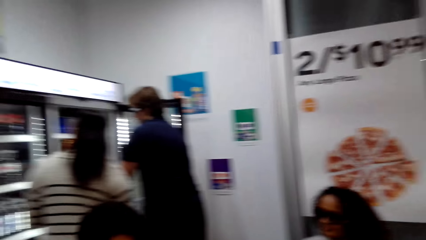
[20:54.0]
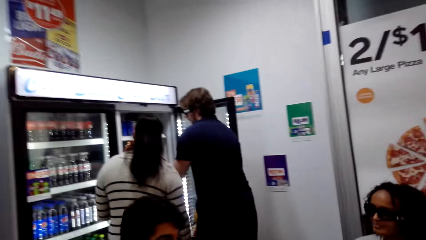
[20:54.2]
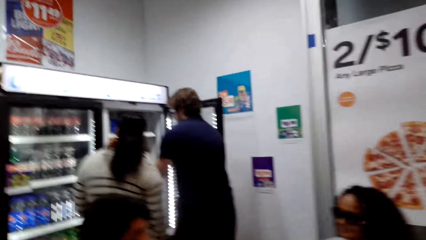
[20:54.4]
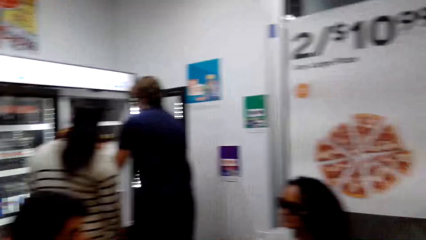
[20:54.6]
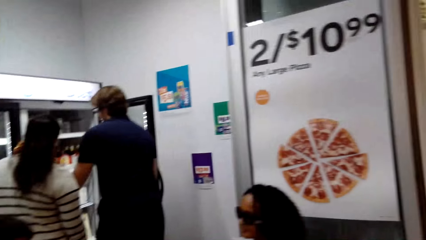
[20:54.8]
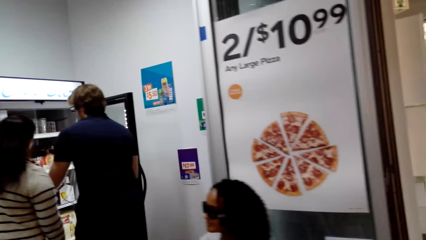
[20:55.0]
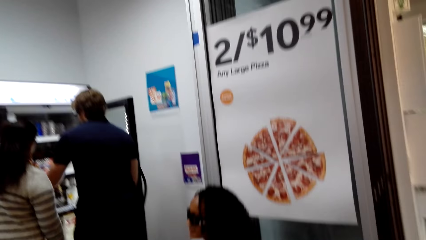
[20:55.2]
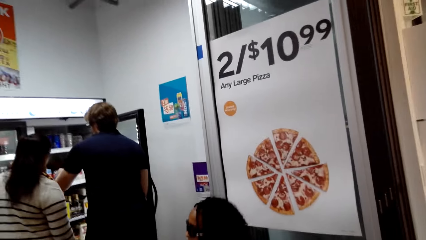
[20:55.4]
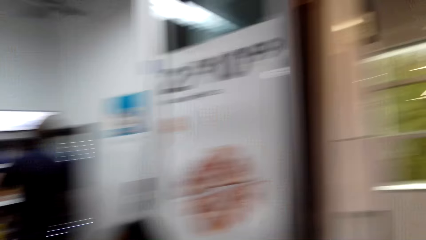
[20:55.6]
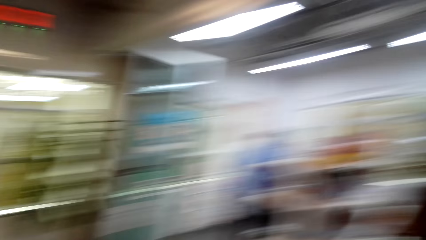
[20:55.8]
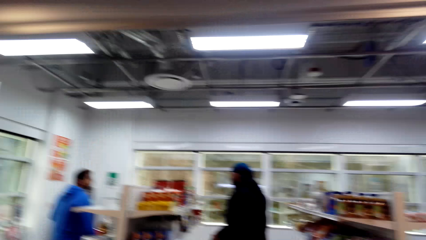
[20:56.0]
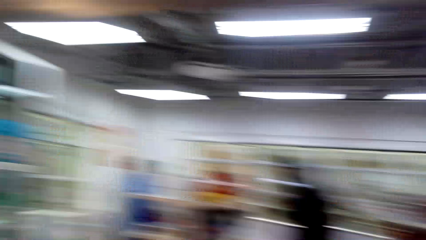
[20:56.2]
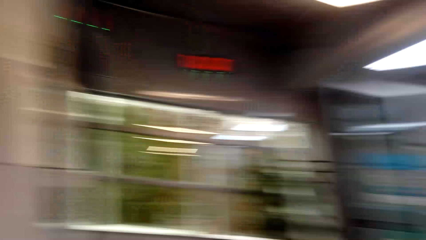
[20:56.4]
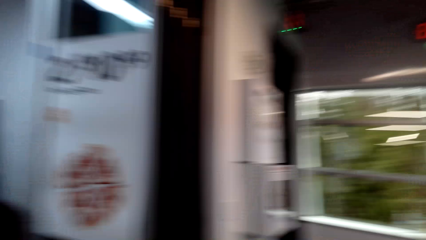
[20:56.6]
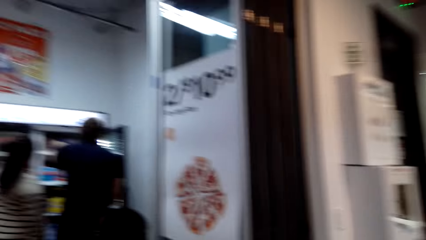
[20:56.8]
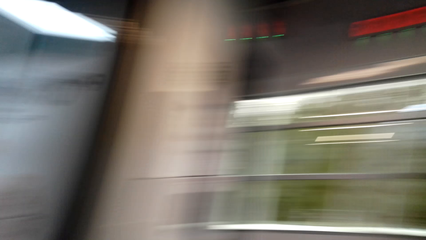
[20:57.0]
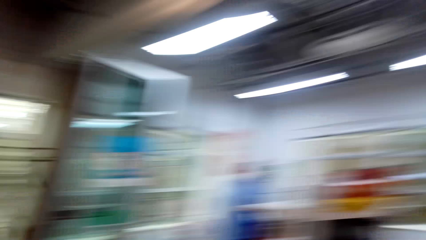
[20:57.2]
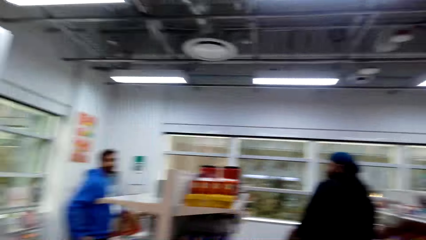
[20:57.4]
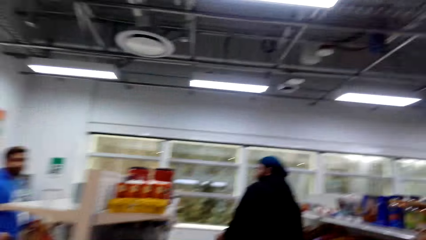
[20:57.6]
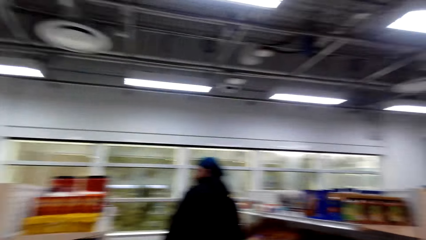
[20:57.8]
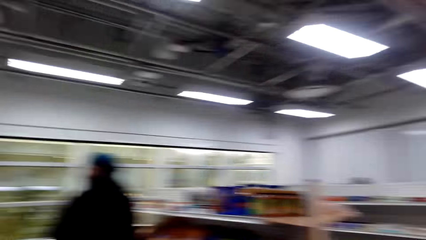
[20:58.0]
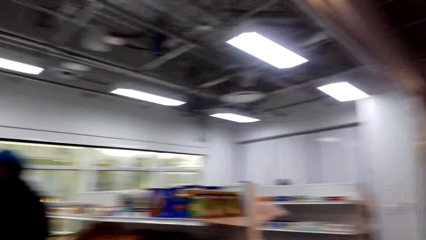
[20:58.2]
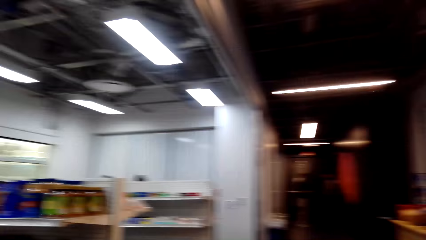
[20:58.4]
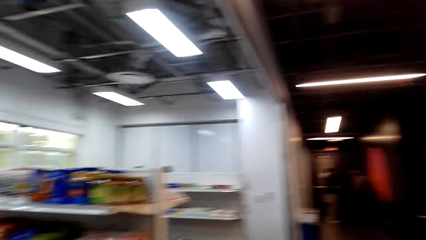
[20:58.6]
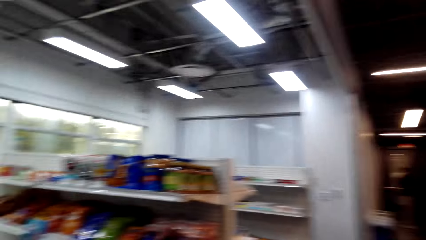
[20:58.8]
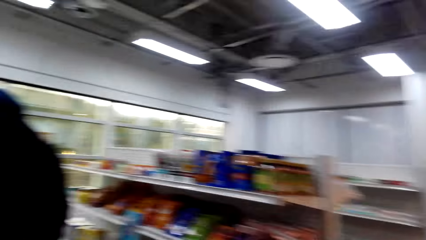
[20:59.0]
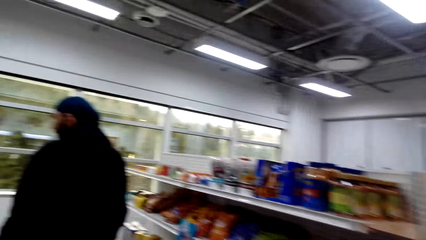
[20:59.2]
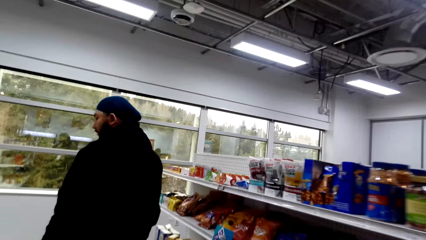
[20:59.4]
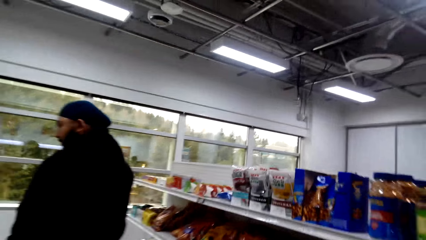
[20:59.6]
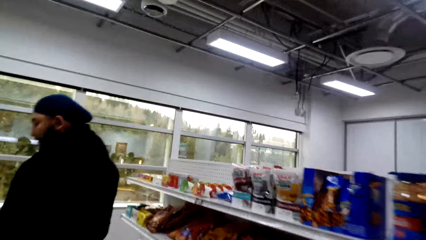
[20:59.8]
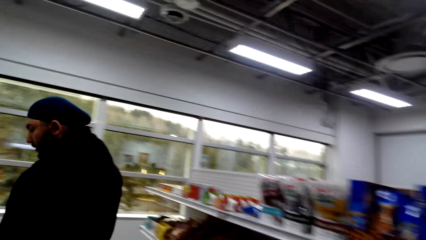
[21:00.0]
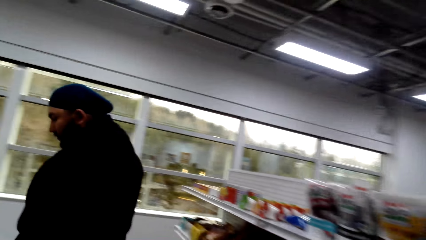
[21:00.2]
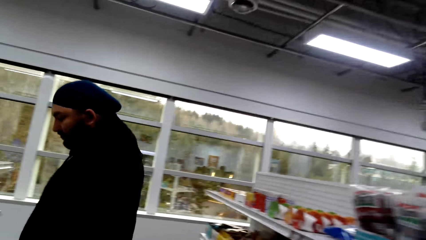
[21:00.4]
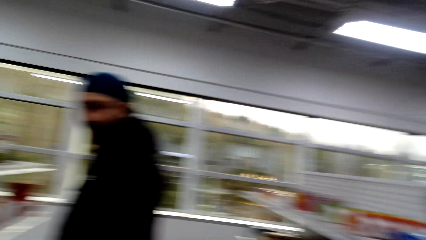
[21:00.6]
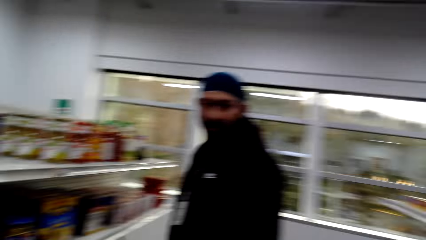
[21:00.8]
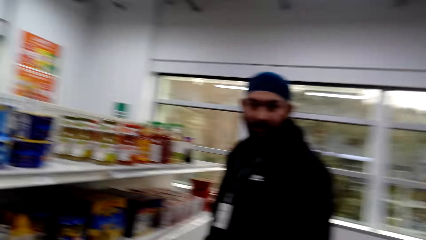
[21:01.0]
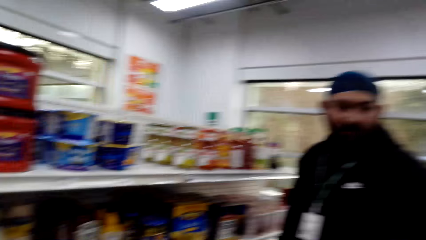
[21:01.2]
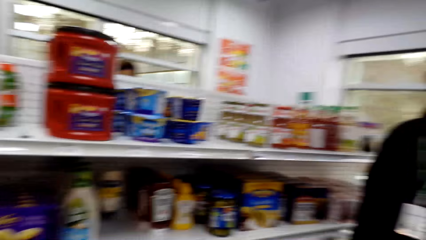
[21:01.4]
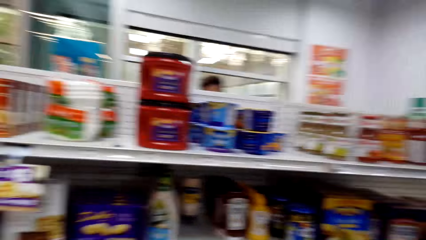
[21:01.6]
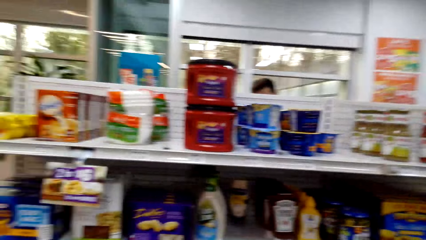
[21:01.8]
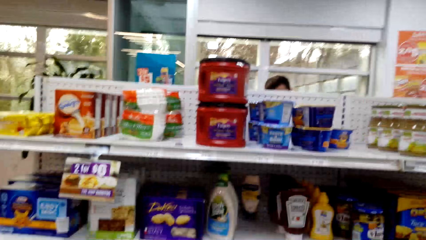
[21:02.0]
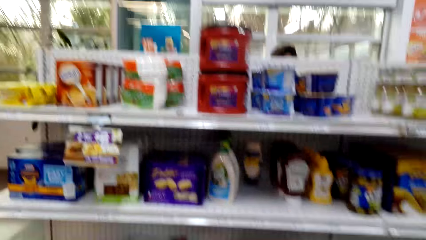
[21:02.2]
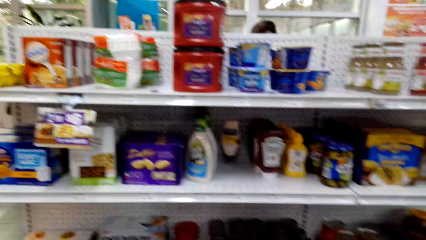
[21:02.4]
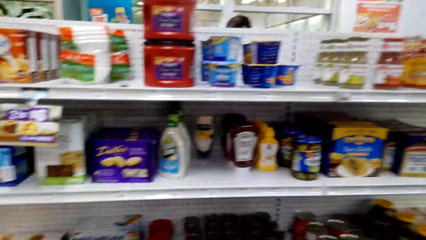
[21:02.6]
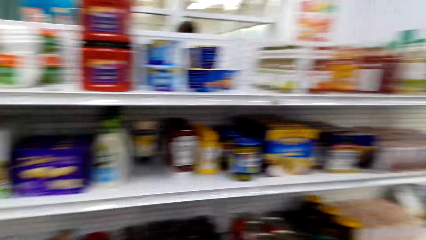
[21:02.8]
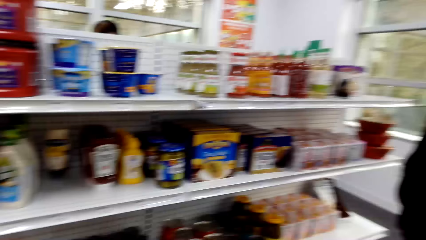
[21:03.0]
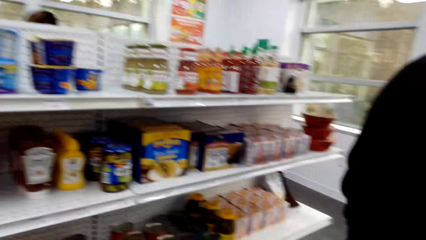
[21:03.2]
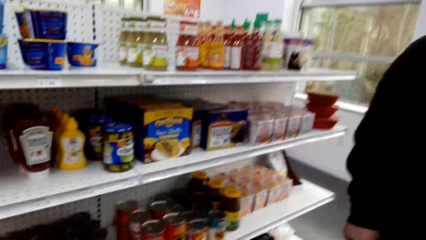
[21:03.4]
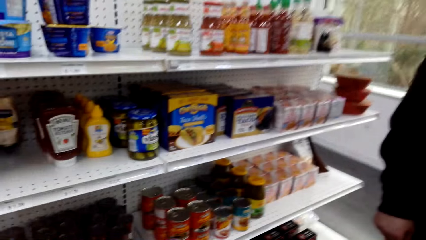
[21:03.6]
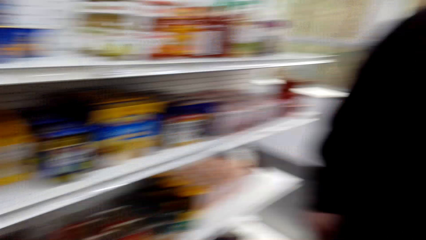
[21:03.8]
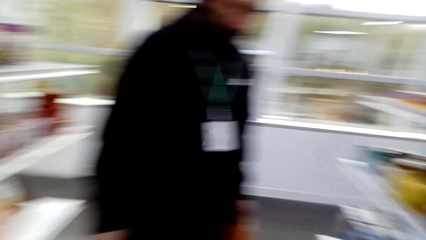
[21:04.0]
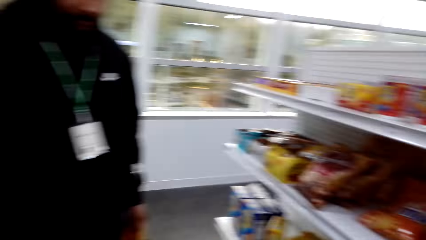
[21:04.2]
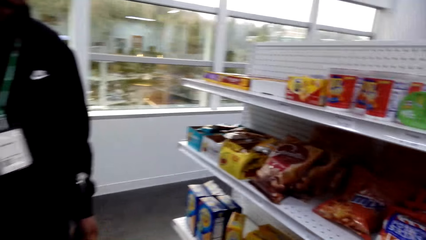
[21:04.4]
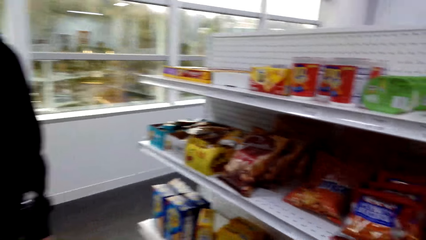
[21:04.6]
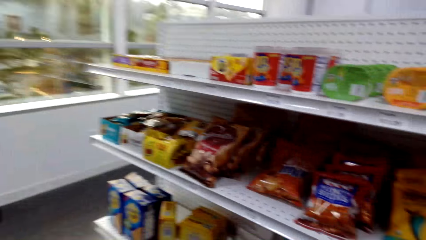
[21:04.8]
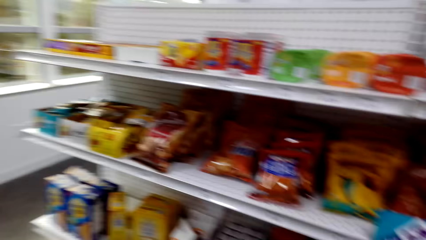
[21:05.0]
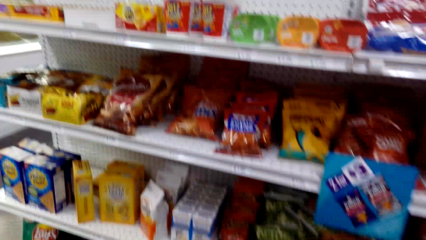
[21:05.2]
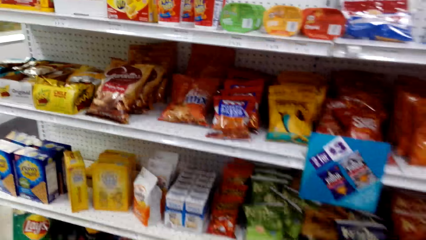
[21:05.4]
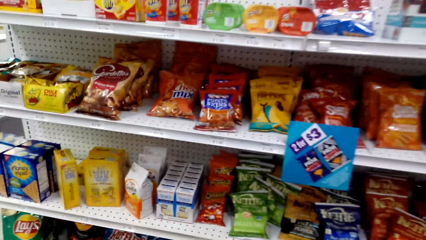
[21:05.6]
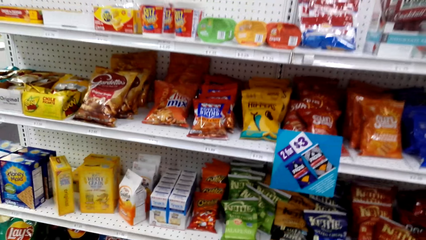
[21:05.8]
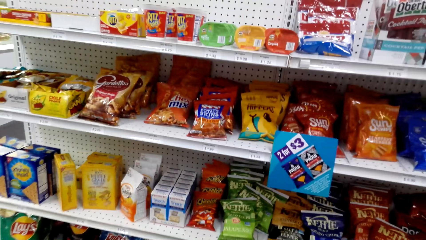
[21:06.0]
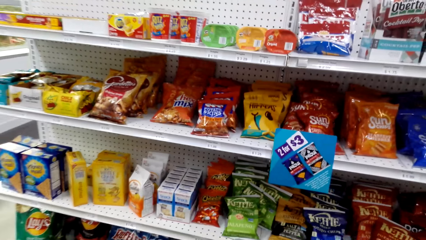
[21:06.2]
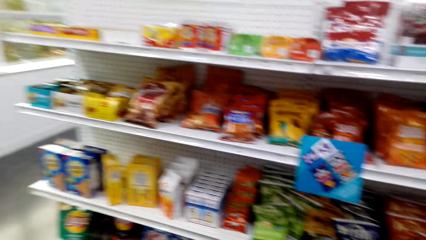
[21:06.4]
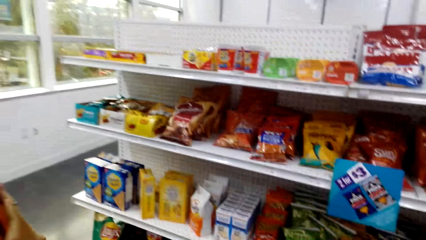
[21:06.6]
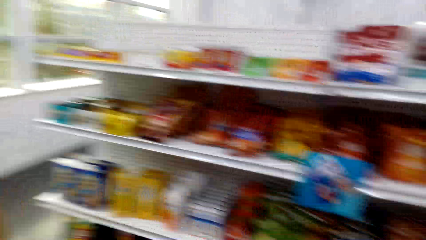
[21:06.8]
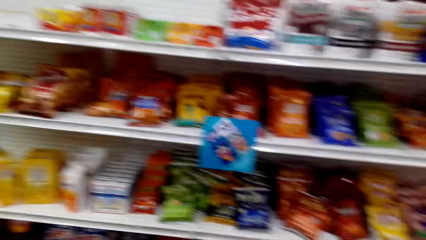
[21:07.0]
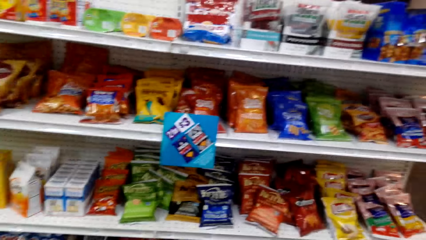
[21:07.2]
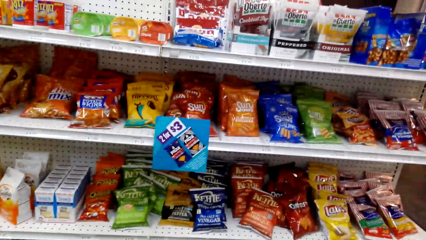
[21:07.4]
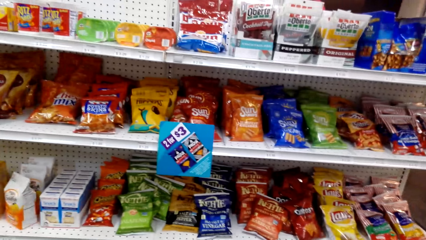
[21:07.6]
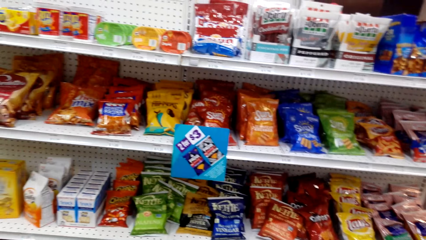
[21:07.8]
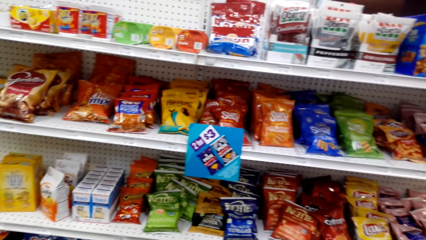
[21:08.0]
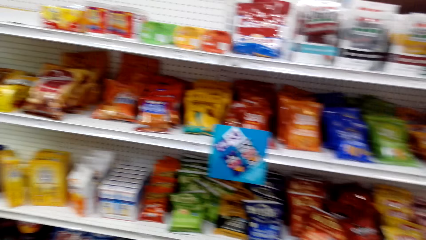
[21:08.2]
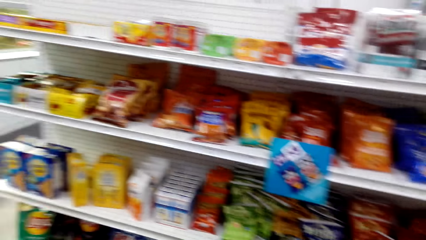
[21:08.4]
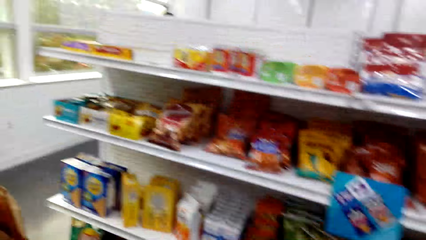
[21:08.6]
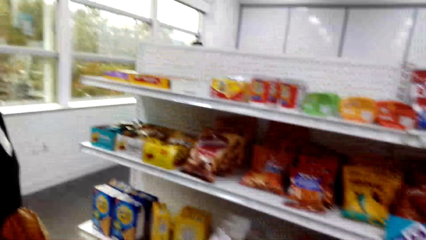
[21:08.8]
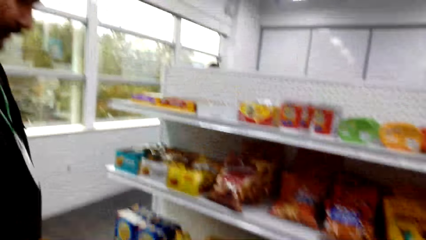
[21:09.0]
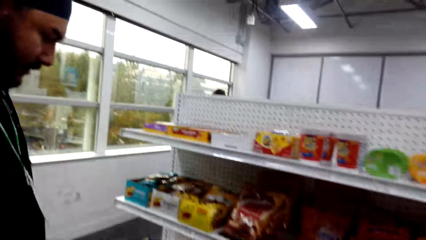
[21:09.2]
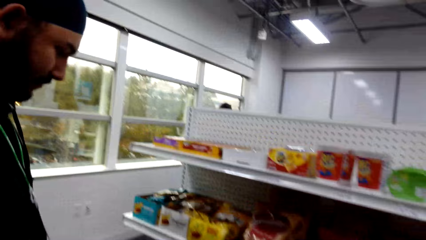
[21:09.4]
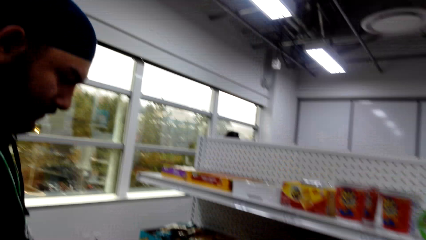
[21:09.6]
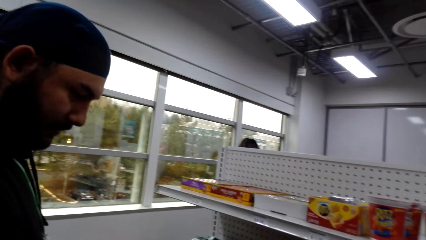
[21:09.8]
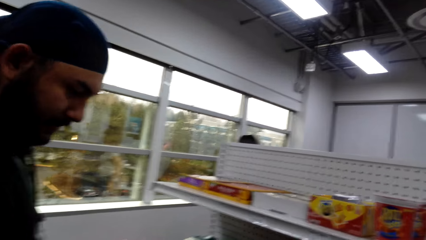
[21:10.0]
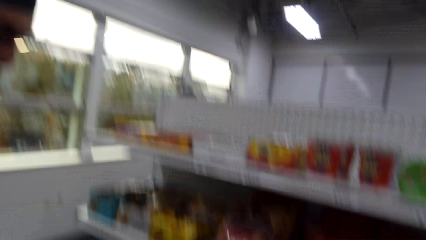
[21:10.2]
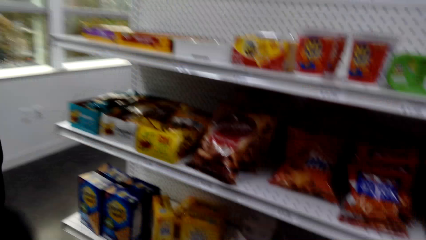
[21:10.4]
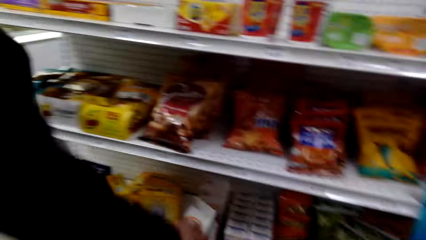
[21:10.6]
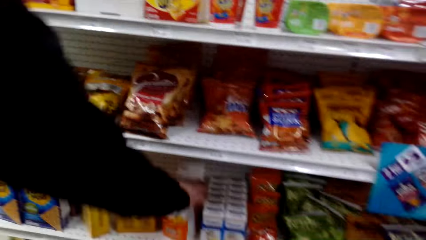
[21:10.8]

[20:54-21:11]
The camera wearer interacts with a man. They look at the items on the shelf.
